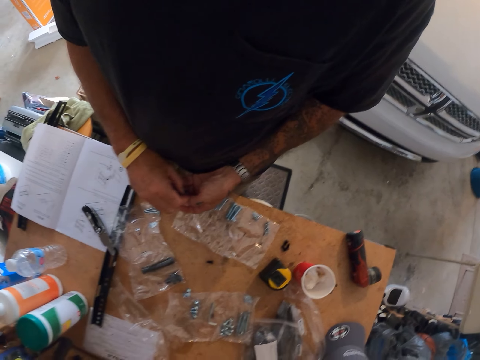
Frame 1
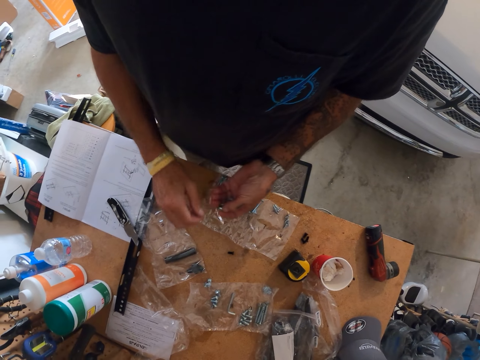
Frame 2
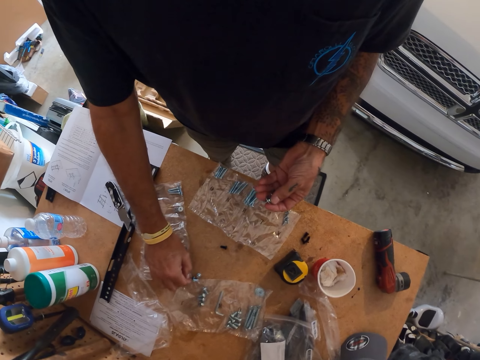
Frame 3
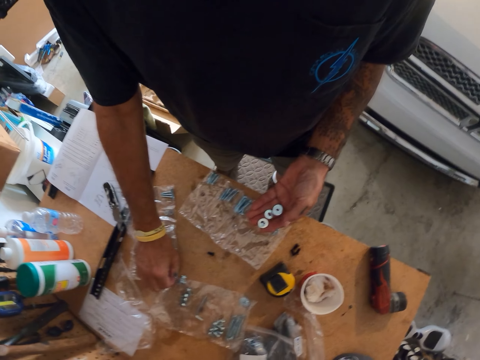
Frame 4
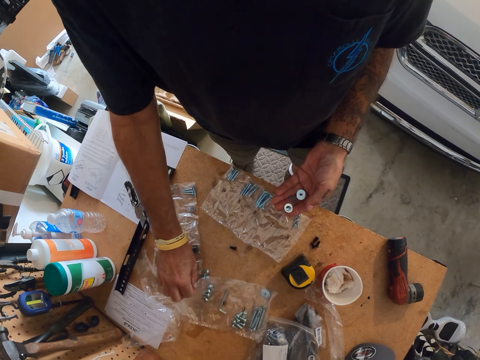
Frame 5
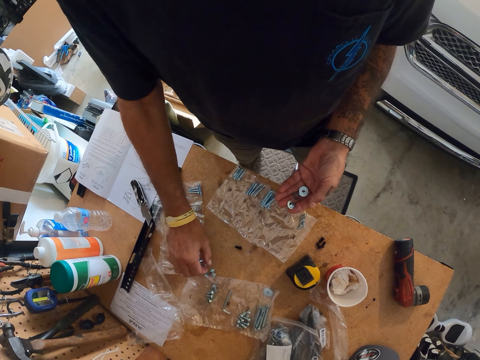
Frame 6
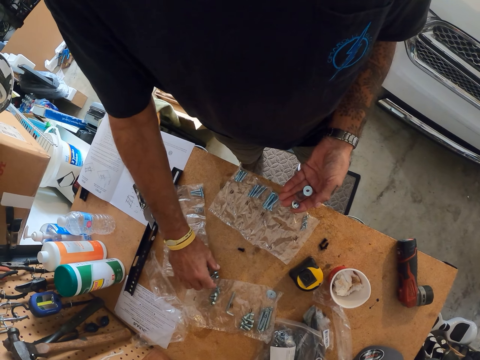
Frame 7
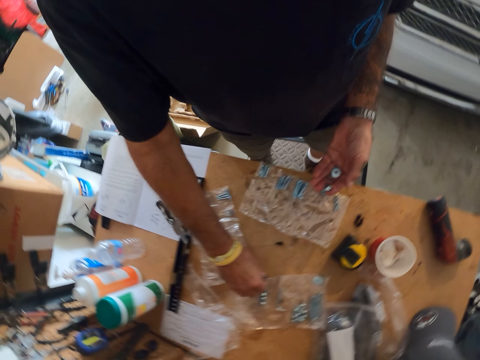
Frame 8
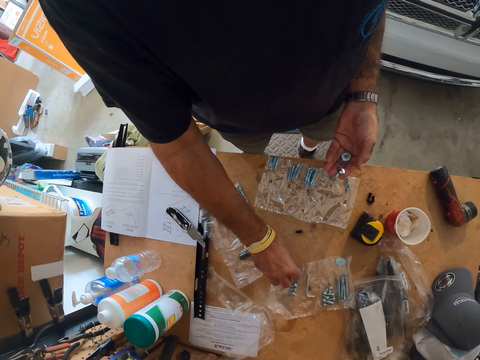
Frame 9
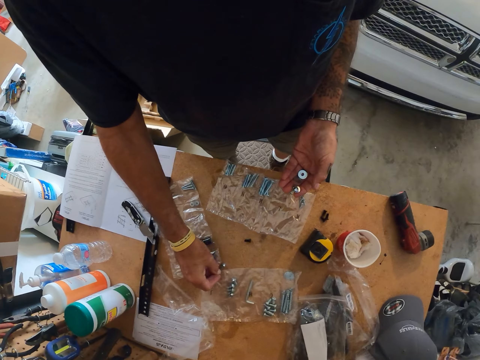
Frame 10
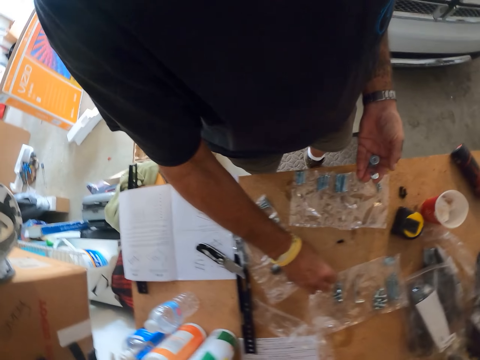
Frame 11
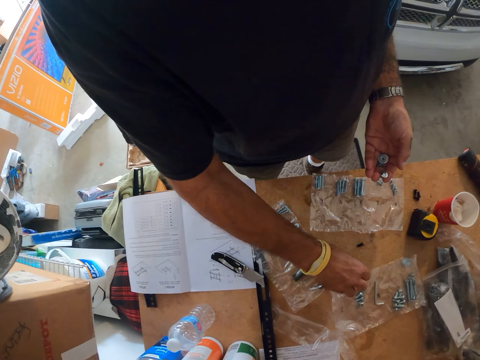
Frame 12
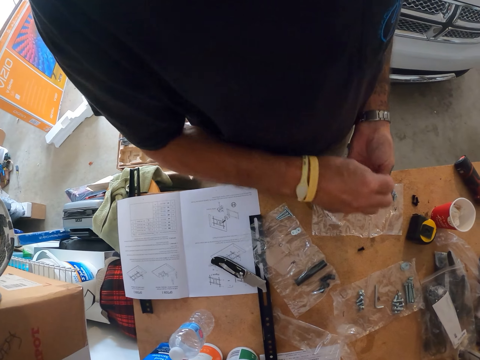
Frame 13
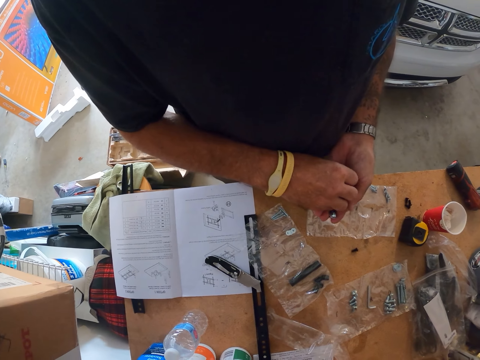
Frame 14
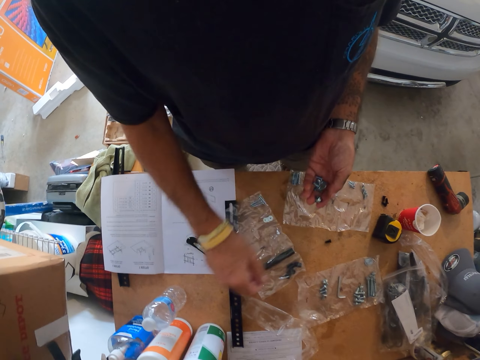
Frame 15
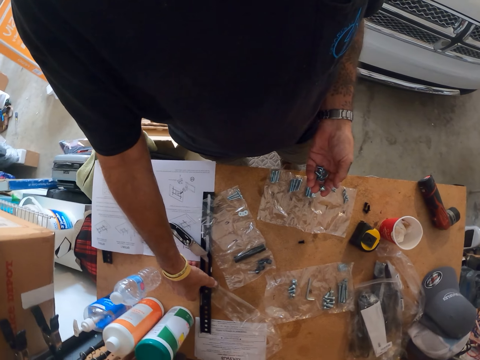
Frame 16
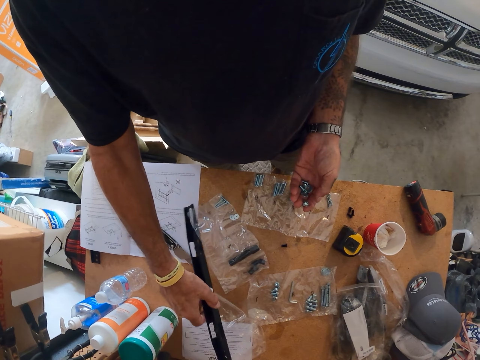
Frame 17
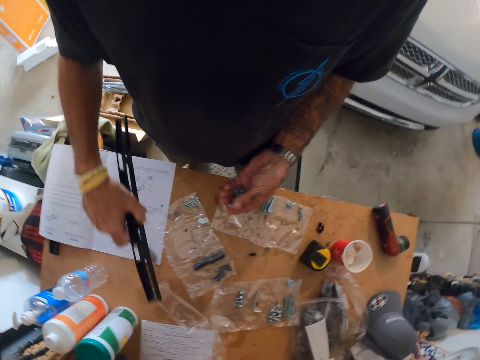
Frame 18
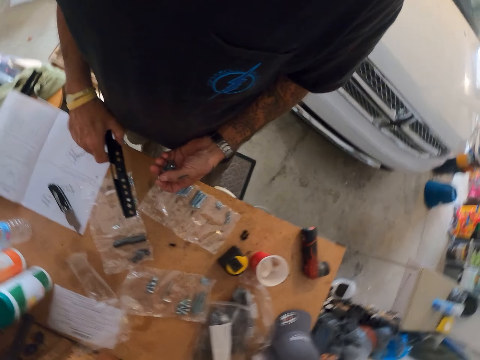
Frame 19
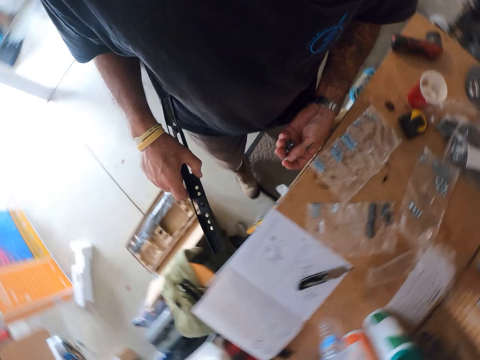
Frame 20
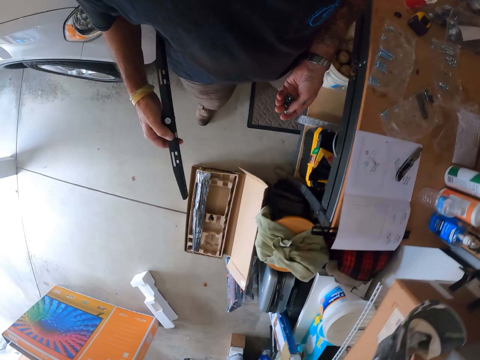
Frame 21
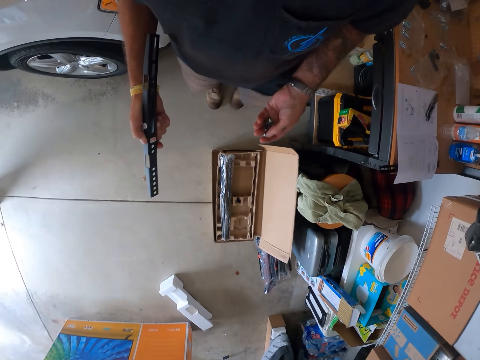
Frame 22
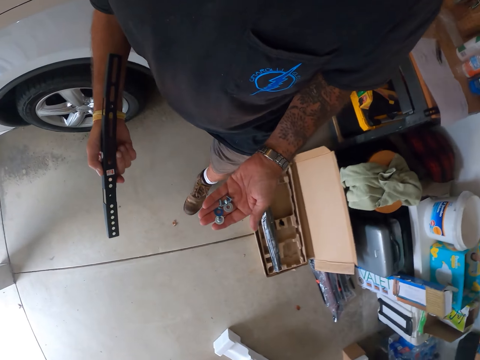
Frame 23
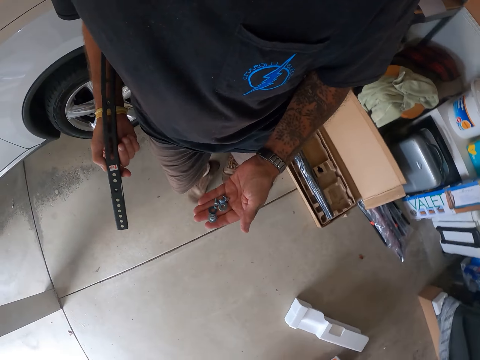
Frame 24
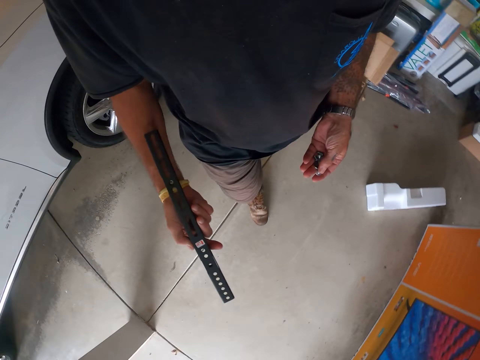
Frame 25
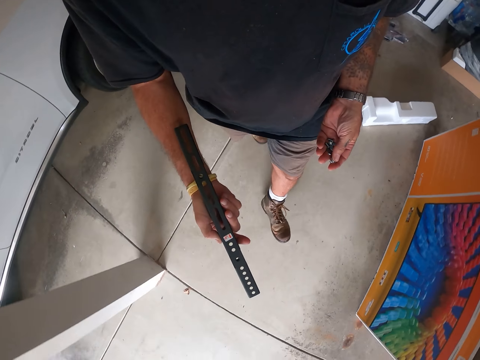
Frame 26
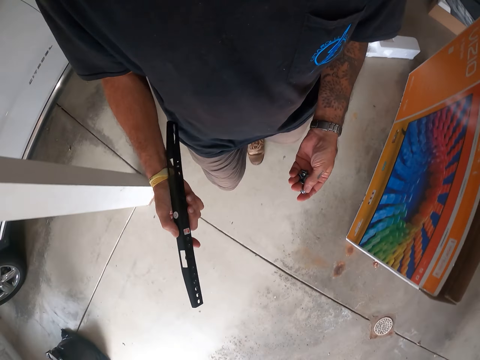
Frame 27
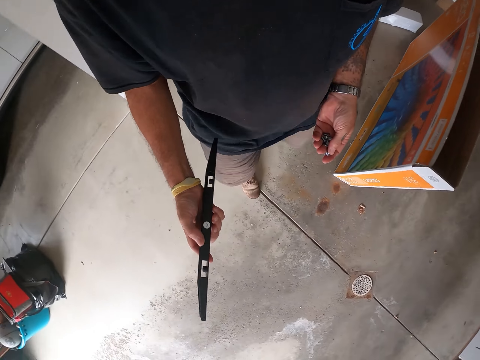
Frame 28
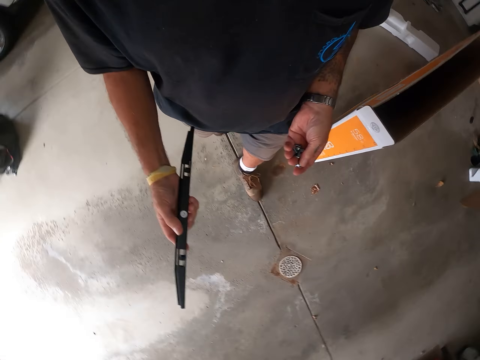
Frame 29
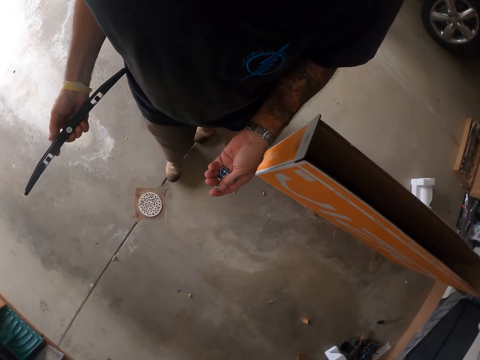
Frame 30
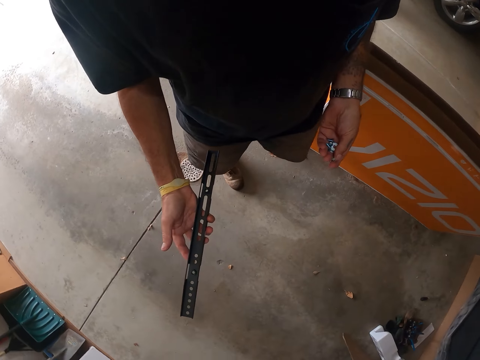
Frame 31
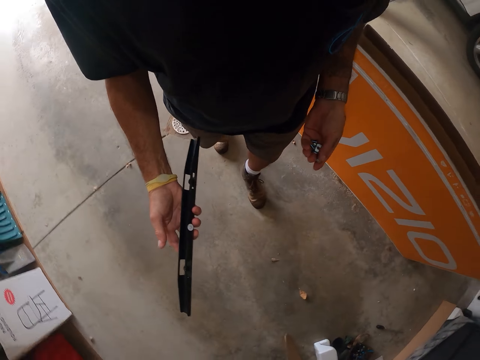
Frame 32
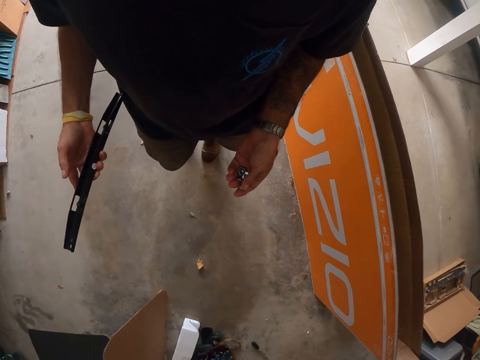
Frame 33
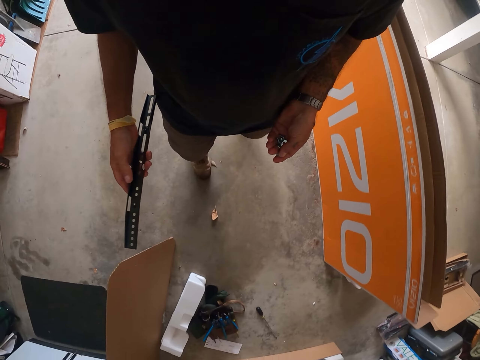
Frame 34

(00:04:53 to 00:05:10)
The camera wearer picks nuts. They pick a panel. They walk around the garage.

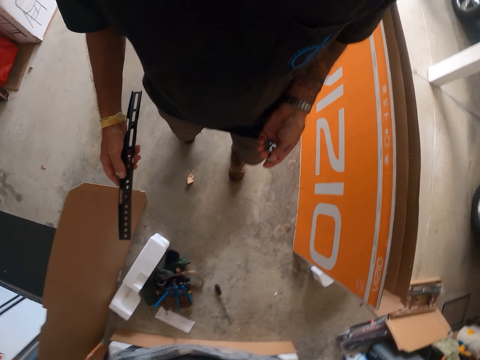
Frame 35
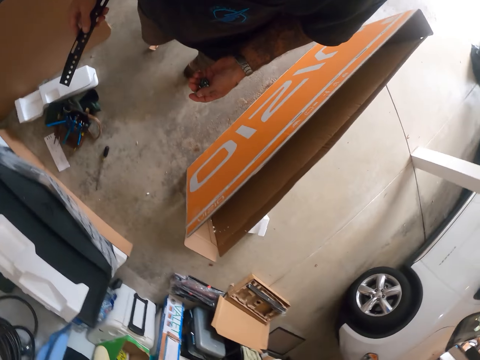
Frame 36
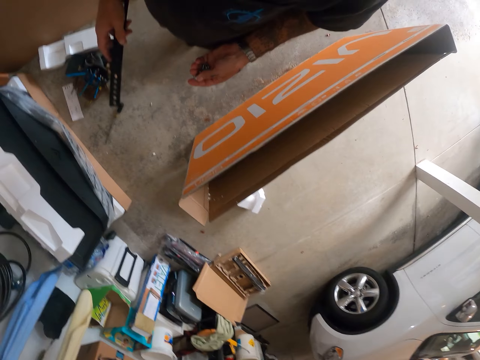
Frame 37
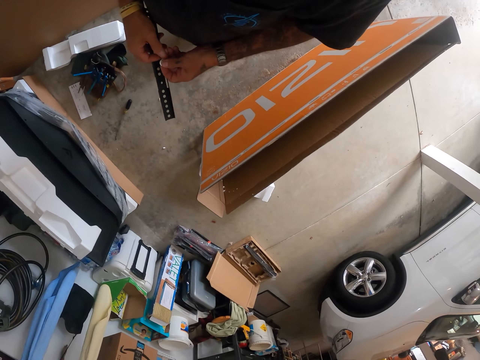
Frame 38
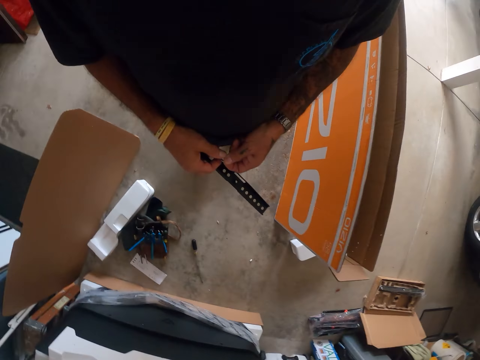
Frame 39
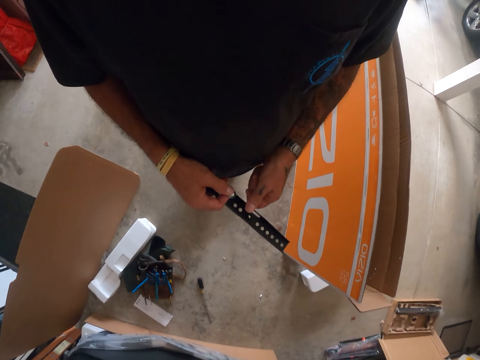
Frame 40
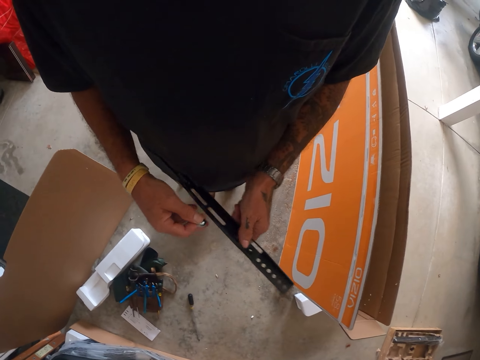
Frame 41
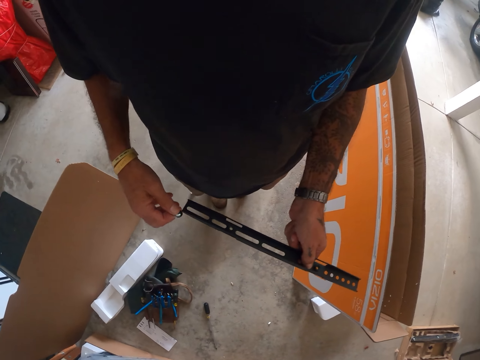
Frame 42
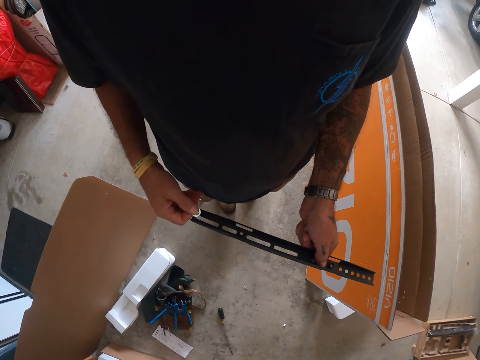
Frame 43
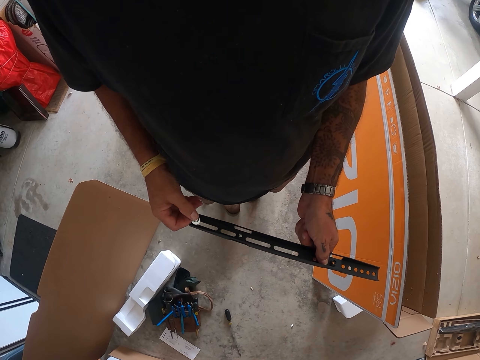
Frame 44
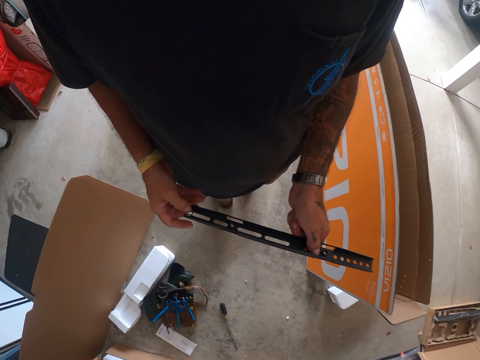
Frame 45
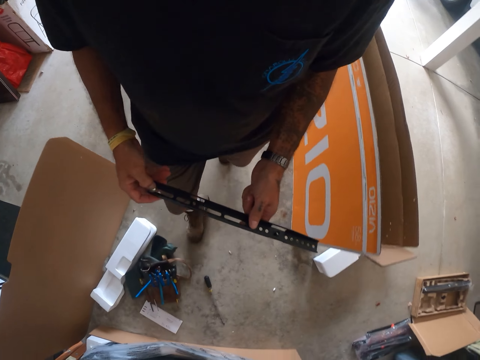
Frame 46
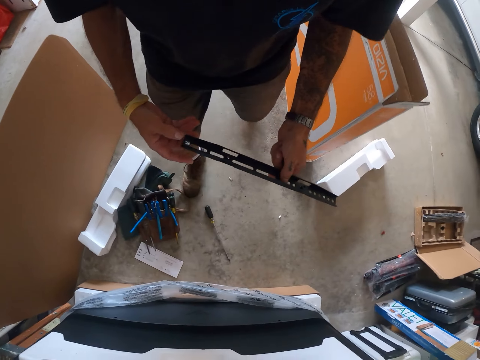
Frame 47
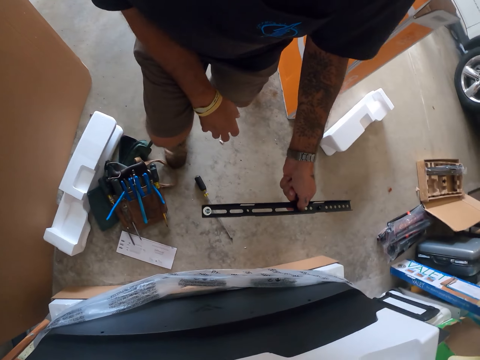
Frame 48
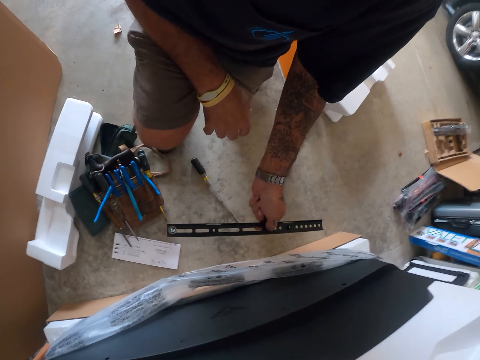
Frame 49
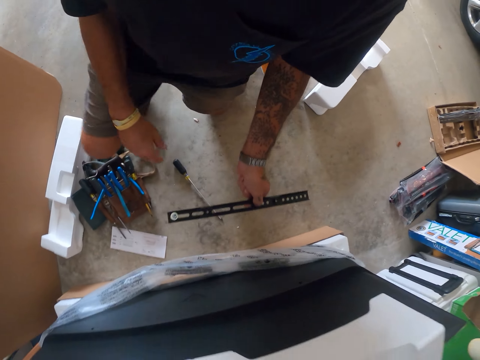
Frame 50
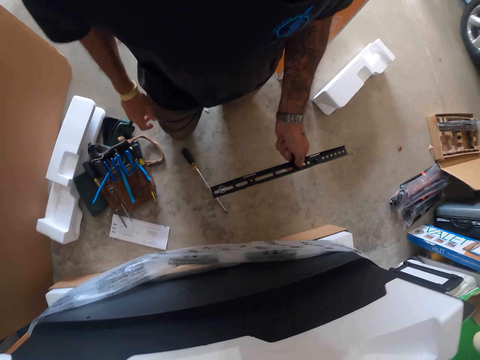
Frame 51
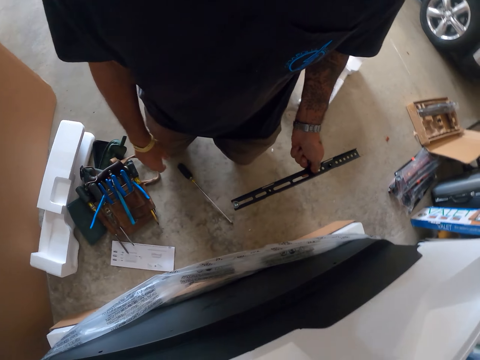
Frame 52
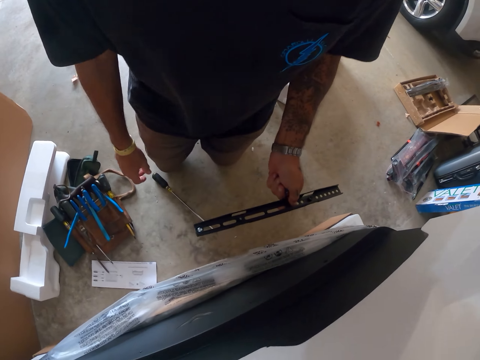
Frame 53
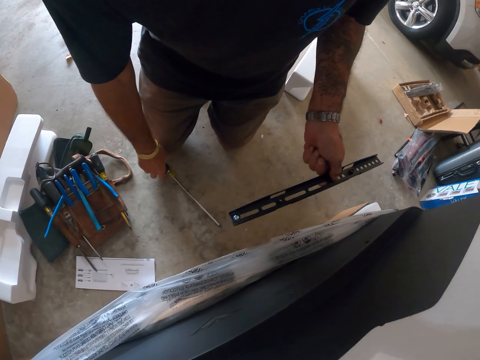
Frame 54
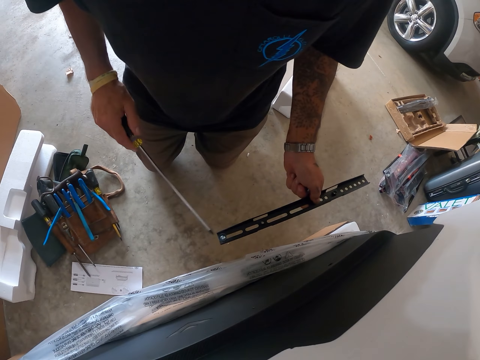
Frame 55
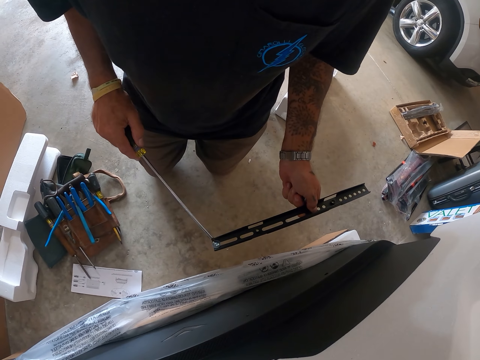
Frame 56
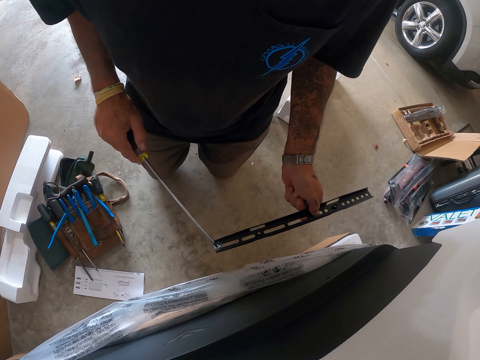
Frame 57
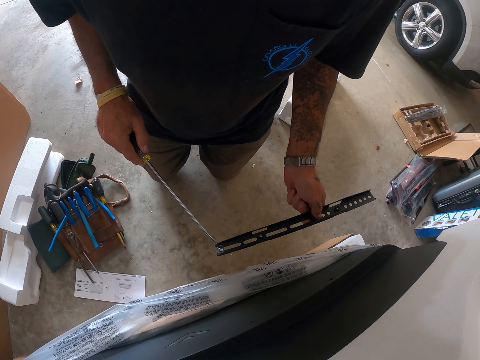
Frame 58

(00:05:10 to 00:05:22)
The camera wearer fits a nut on a panel. They kneel down. They pick a screwdriver.
